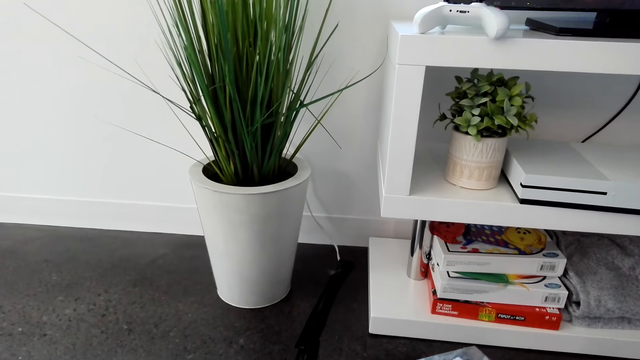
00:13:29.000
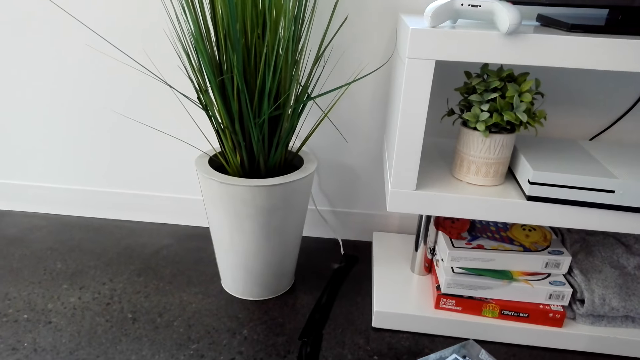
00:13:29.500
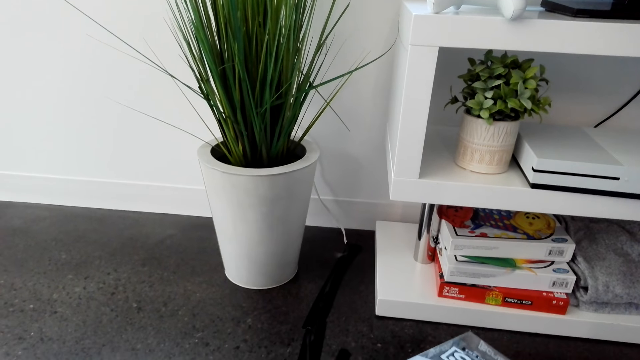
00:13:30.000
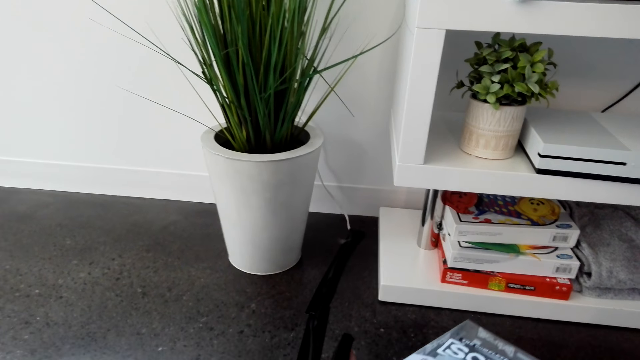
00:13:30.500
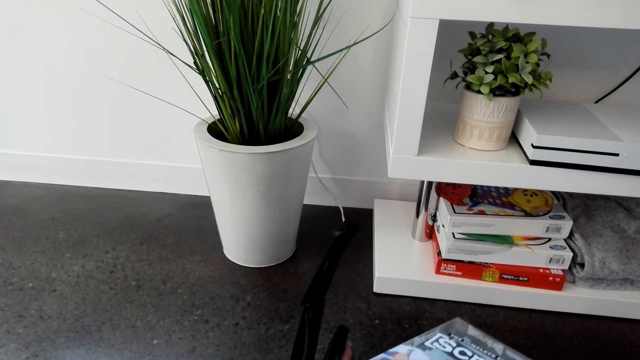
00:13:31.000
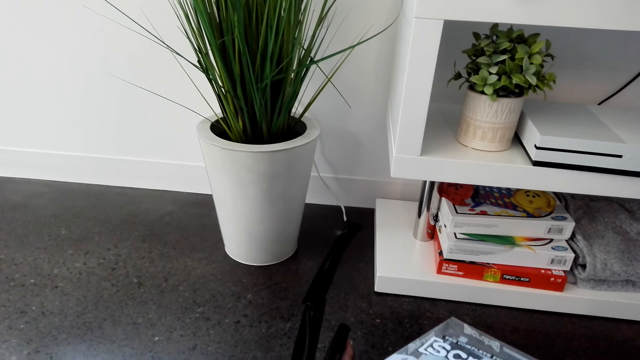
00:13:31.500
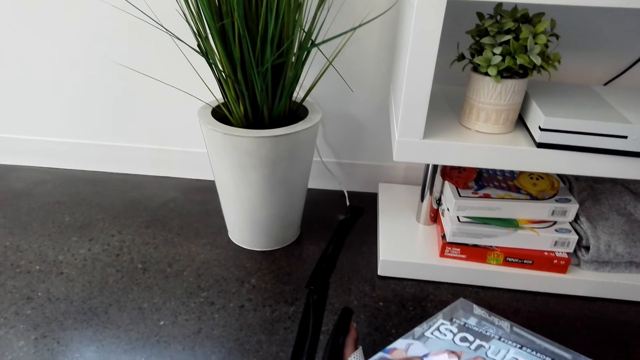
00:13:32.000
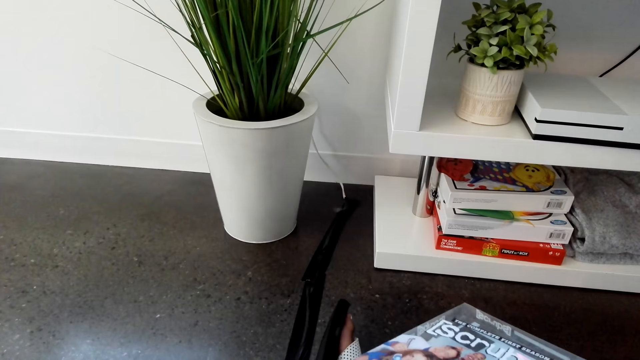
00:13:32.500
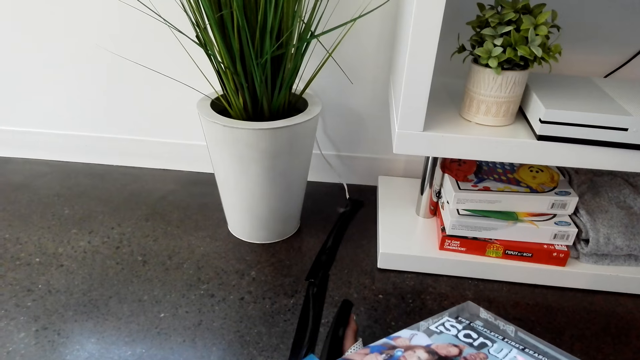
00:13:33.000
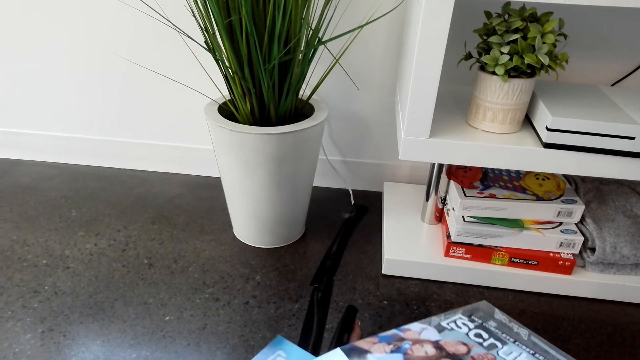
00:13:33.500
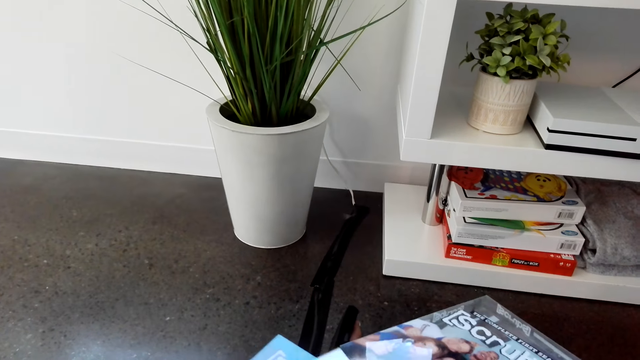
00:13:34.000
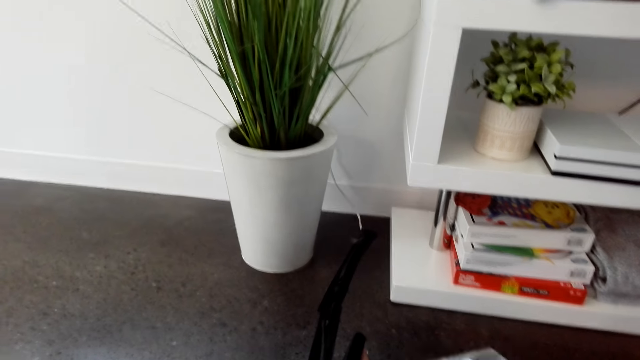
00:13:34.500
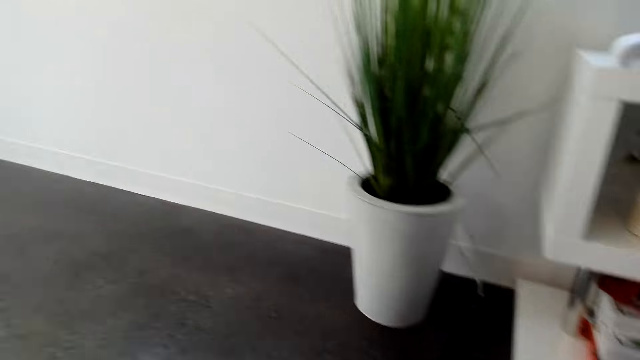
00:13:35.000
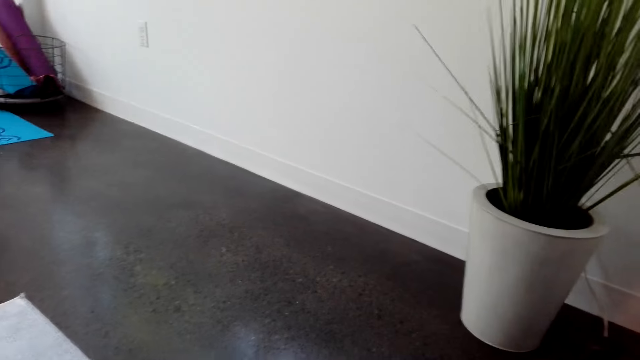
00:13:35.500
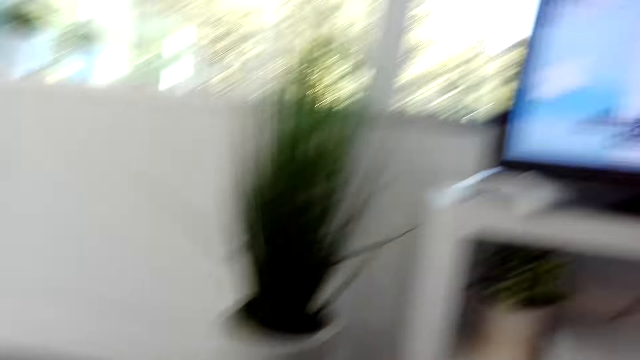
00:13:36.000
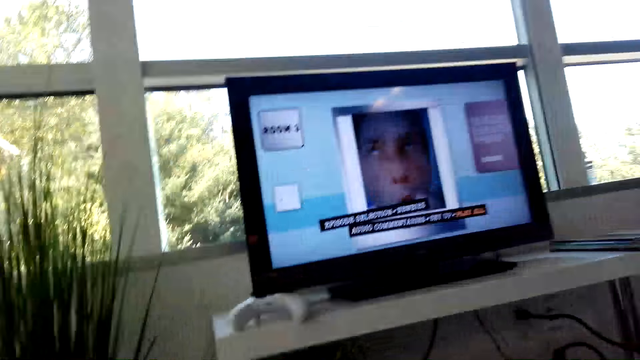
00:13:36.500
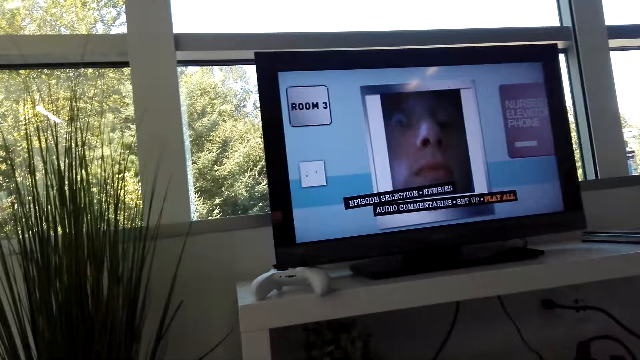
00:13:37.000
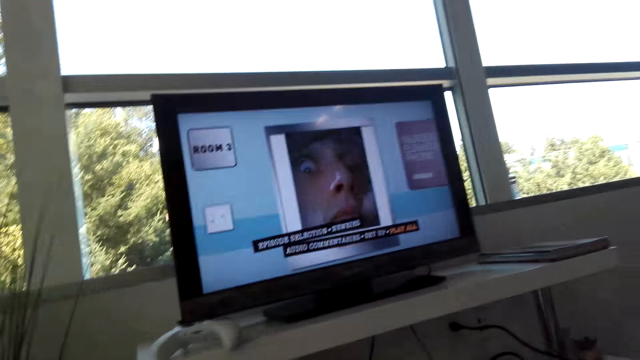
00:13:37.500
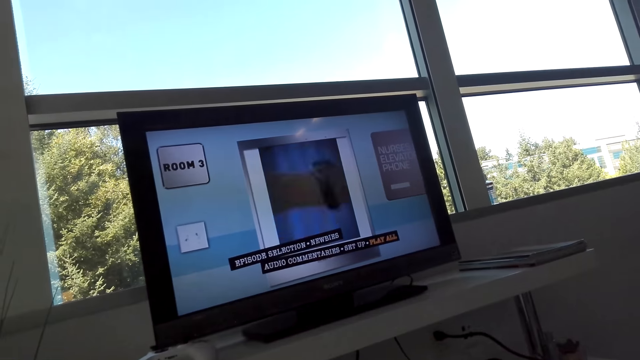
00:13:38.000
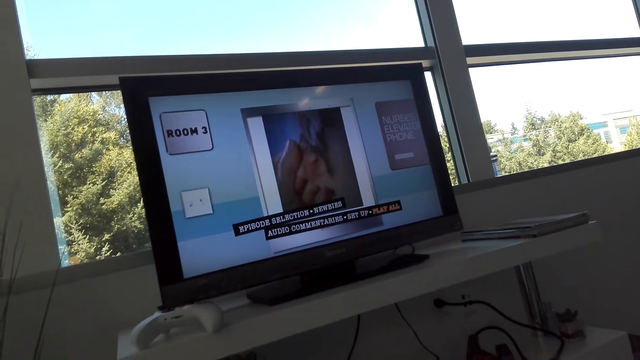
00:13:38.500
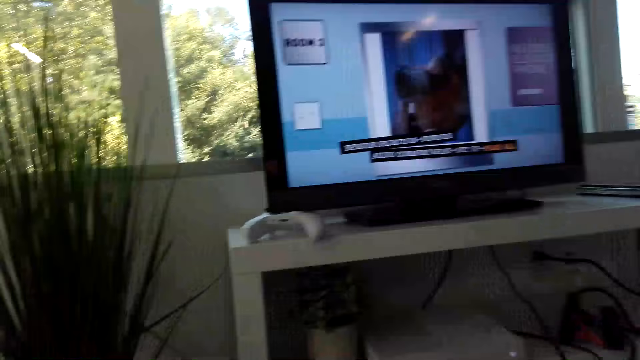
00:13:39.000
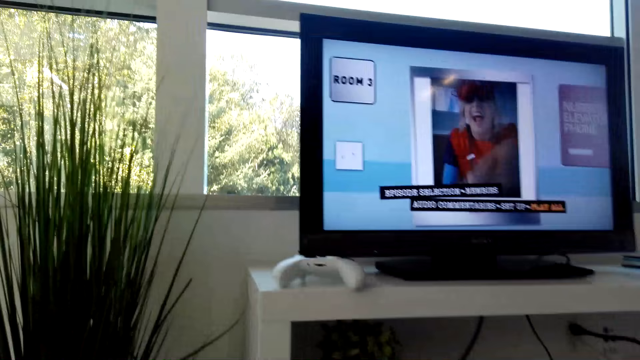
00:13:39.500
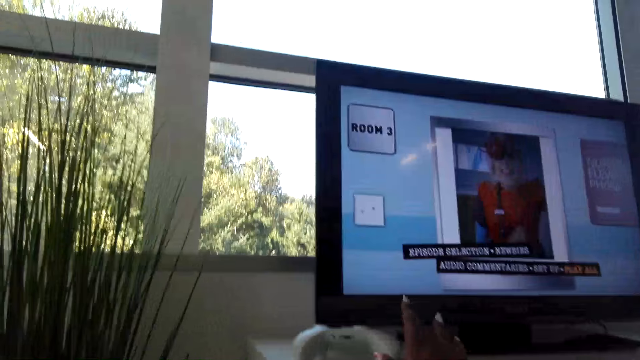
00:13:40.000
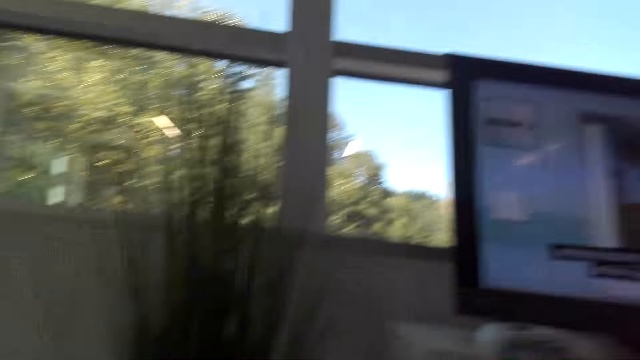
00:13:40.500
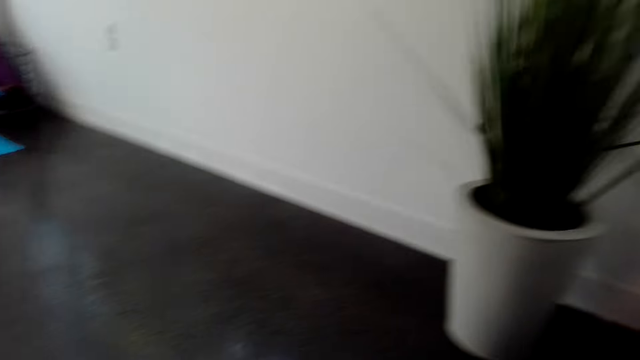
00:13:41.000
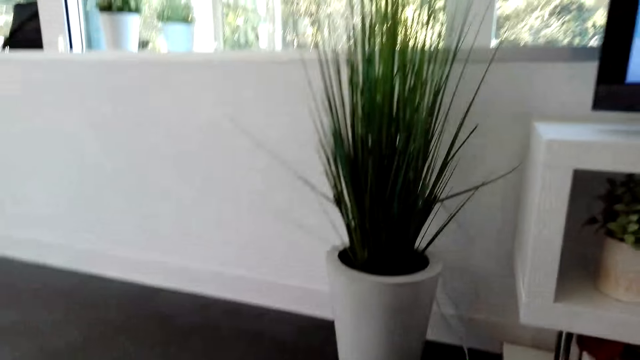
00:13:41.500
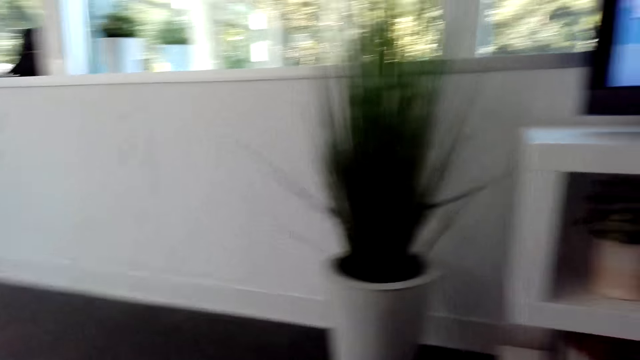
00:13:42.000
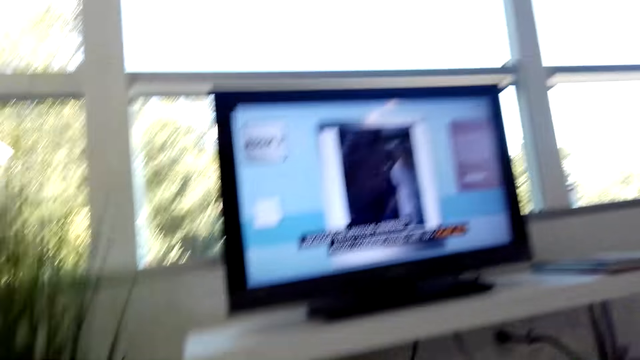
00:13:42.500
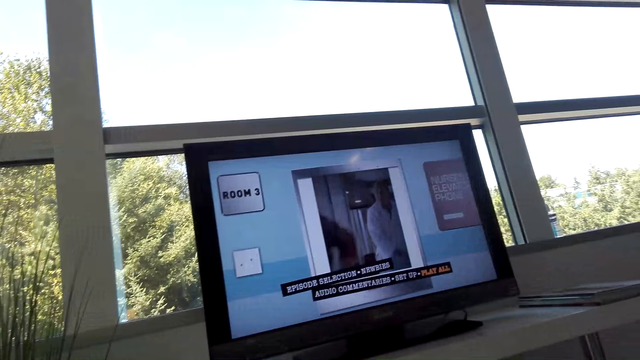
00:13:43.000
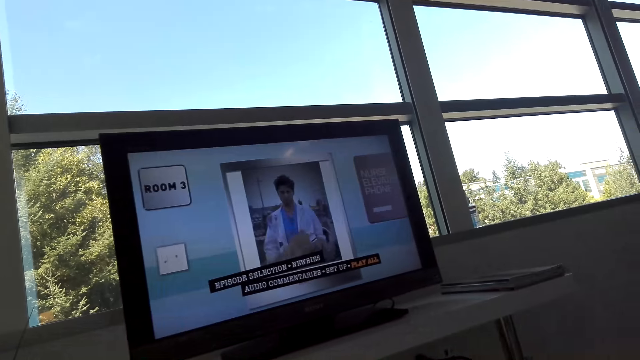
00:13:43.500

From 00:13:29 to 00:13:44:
The camera wearer holds a CD cover. They hold VCD covers. They look around. They pick up a game pad.

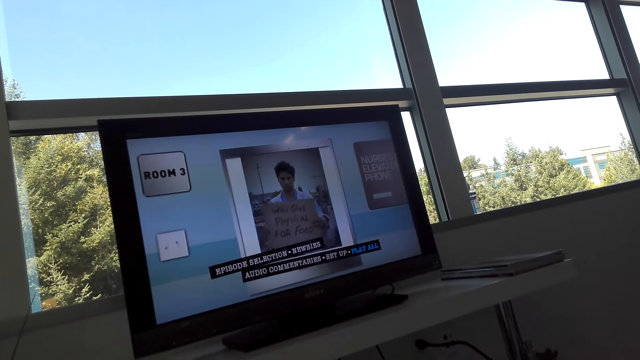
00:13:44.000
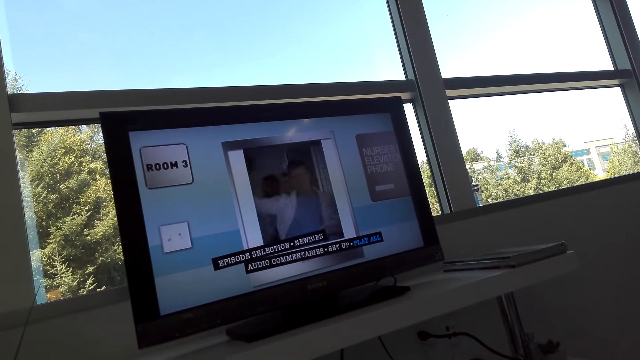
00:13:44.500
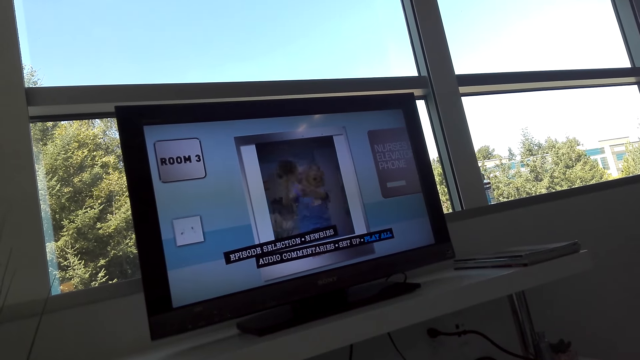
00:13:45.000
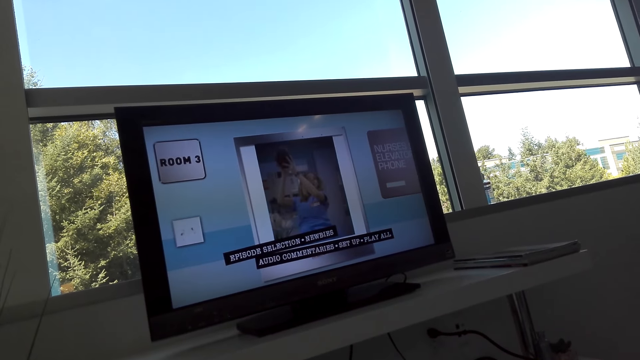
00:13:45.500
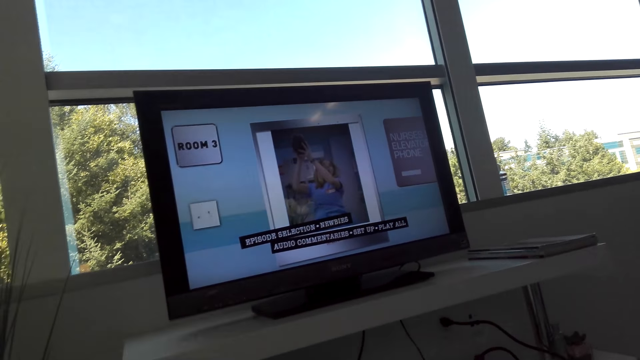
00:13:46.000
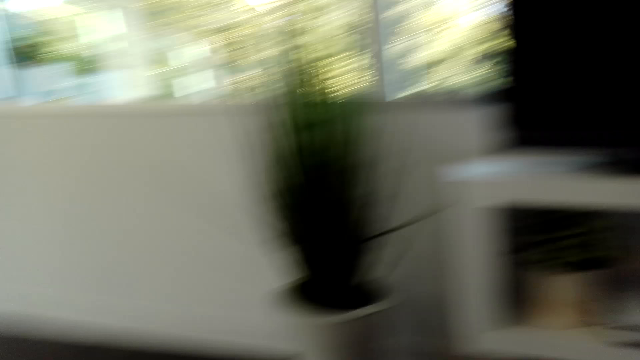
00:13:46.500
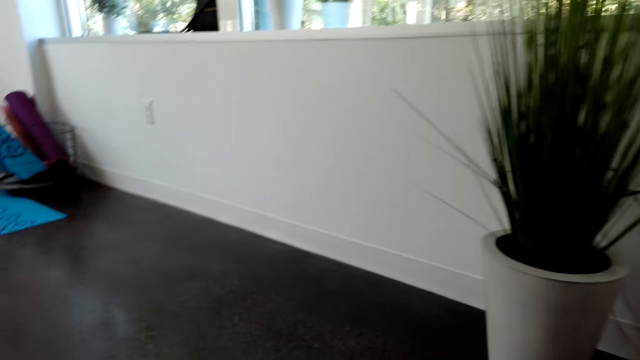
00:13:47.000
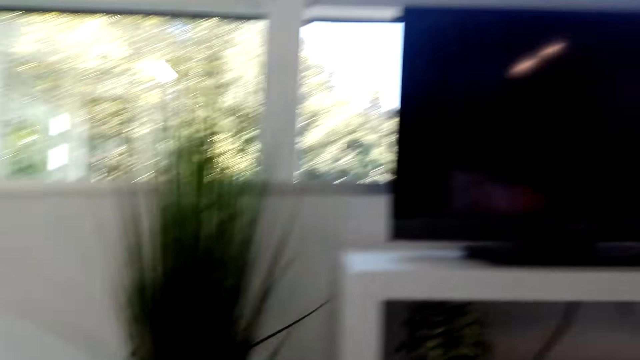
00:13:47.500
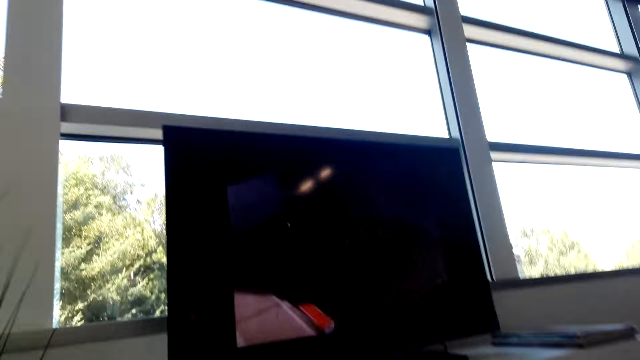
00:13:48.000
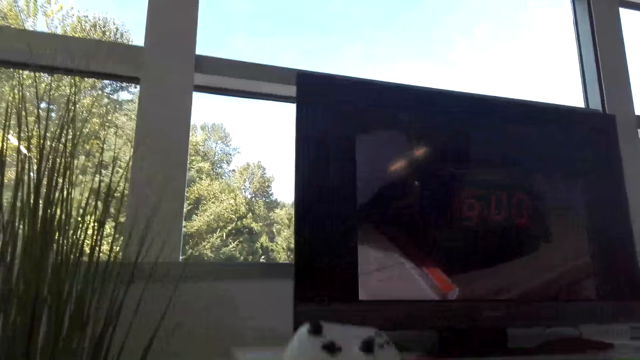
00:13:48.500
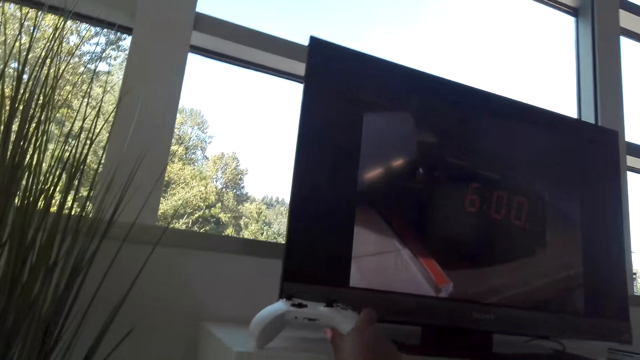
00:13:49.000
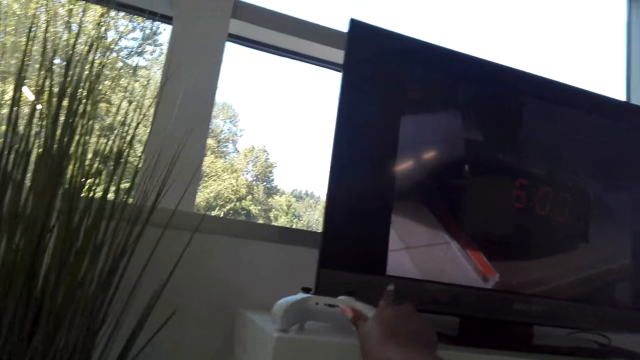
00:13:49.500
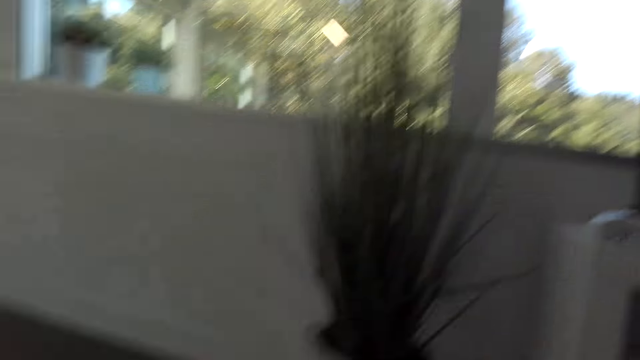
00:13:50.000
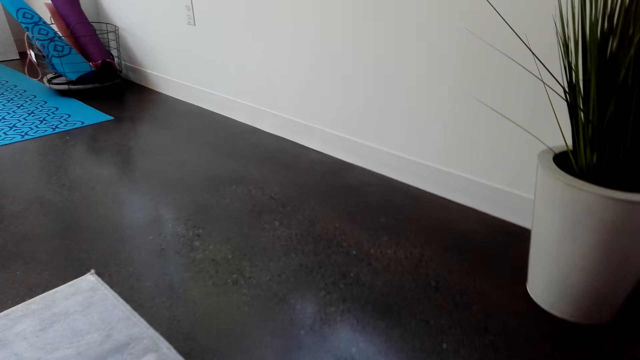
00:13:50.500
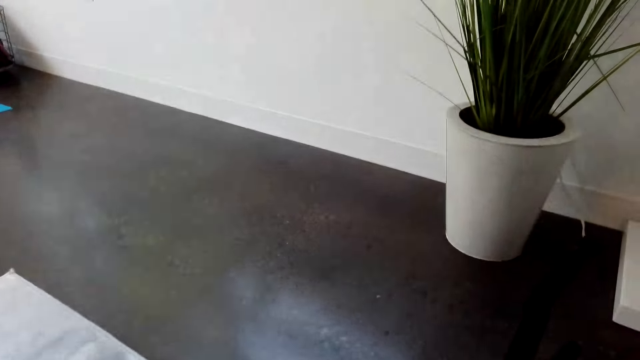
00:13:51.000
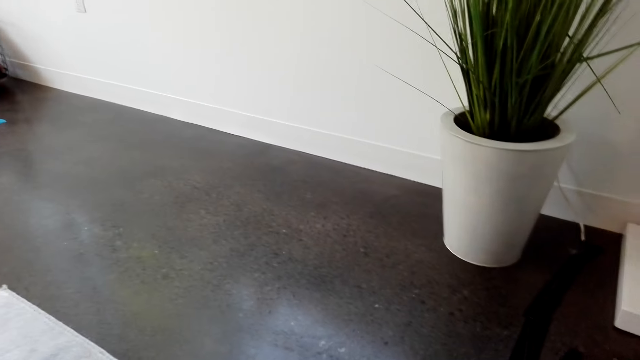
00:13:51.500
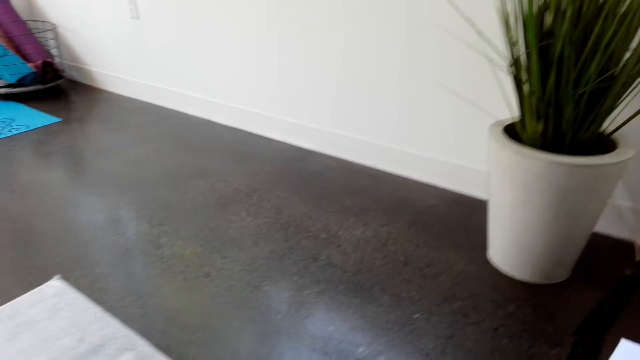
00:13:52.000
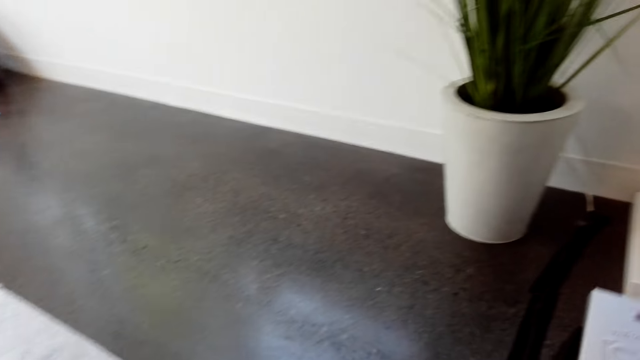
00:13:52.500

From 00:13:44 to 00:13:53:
The camera wearer looks around. They place a game pad on the TV stand. They pick up the game pad. They look around.
